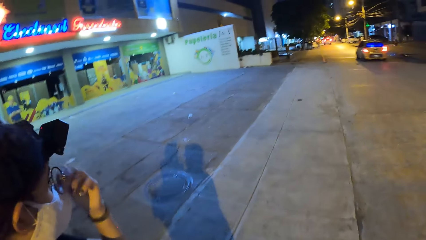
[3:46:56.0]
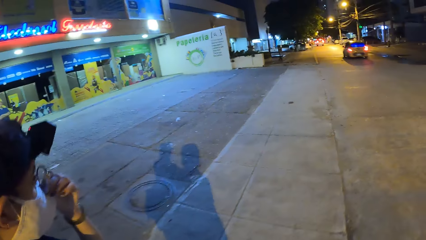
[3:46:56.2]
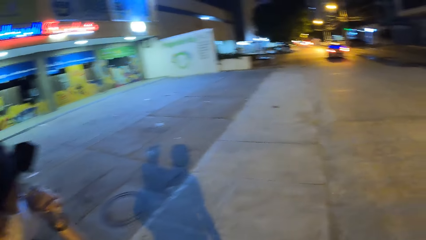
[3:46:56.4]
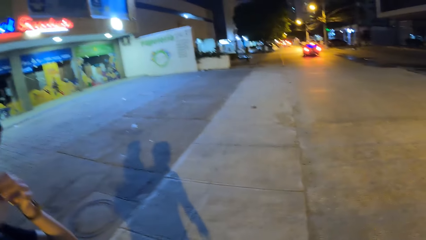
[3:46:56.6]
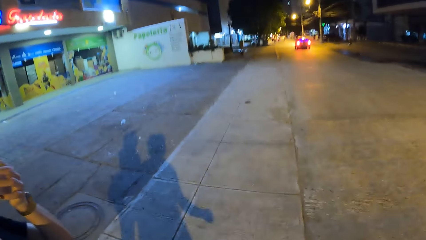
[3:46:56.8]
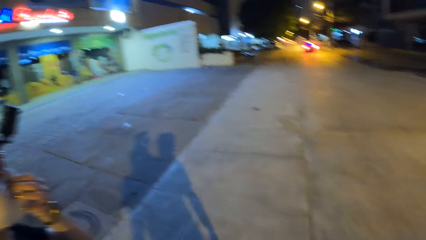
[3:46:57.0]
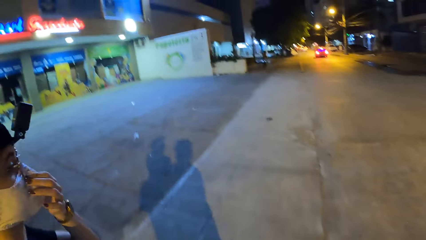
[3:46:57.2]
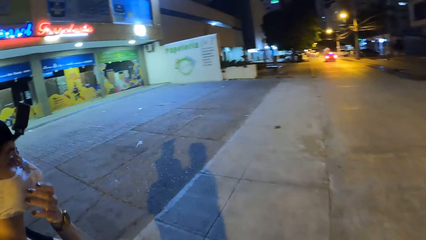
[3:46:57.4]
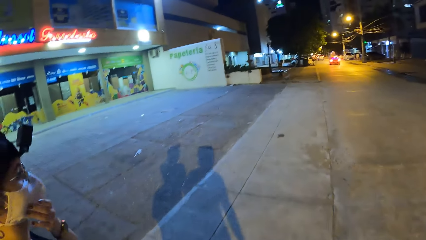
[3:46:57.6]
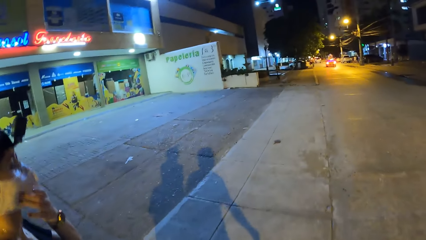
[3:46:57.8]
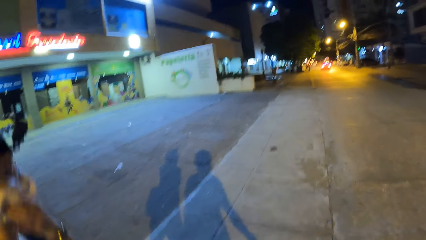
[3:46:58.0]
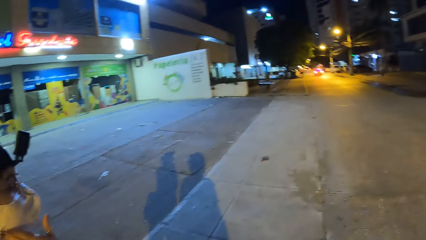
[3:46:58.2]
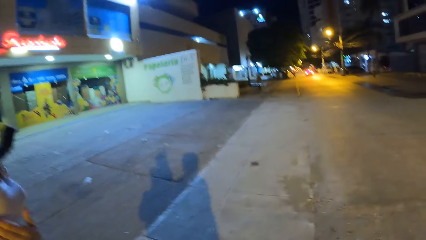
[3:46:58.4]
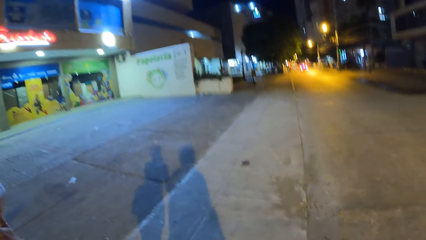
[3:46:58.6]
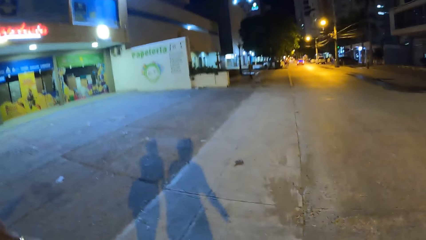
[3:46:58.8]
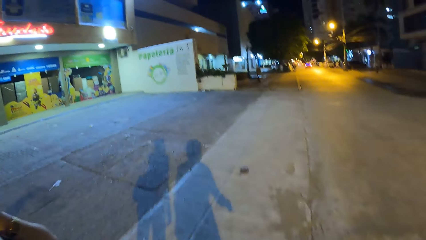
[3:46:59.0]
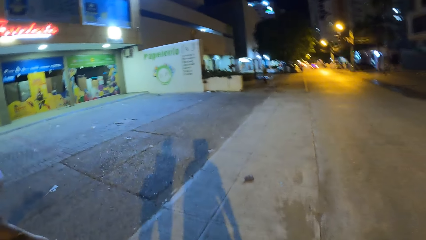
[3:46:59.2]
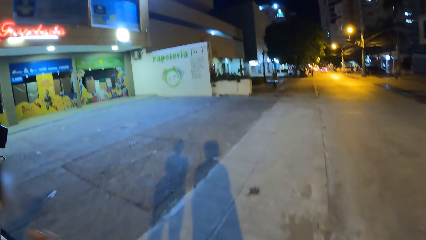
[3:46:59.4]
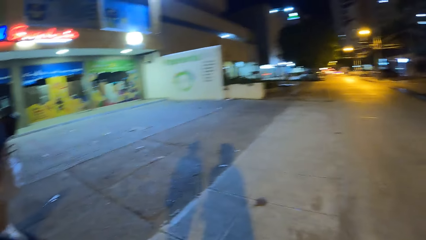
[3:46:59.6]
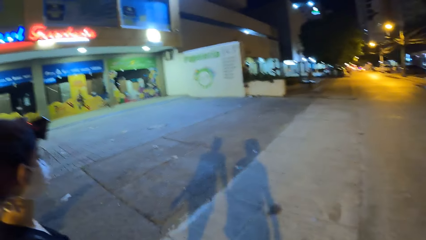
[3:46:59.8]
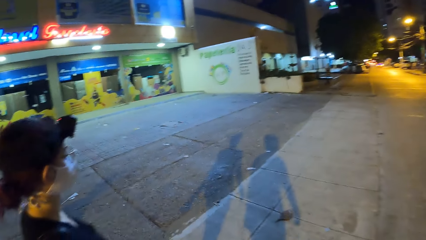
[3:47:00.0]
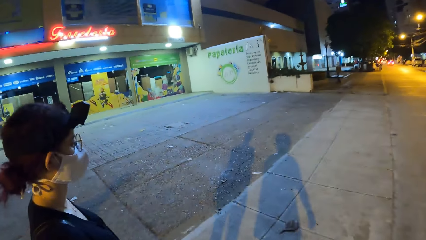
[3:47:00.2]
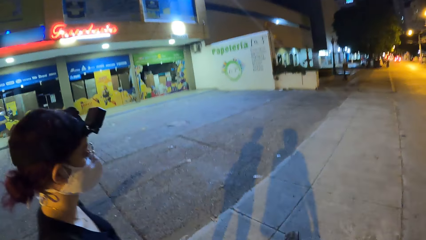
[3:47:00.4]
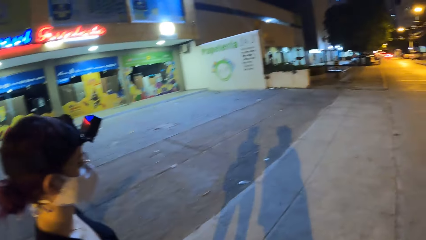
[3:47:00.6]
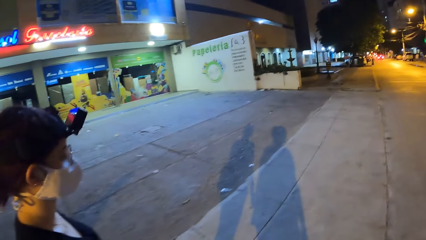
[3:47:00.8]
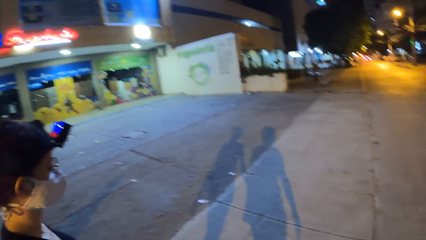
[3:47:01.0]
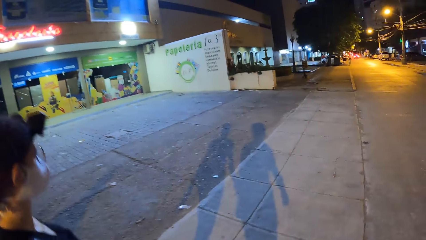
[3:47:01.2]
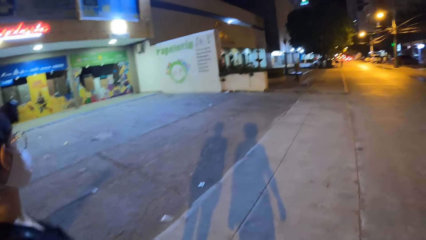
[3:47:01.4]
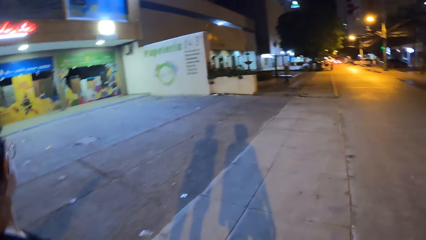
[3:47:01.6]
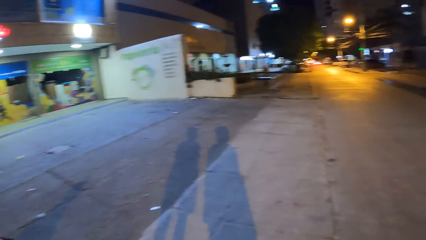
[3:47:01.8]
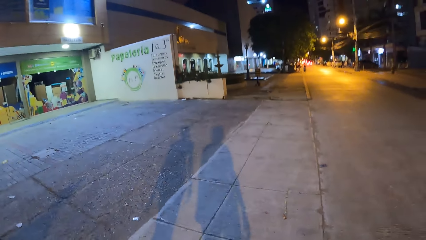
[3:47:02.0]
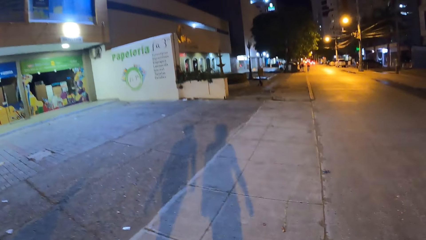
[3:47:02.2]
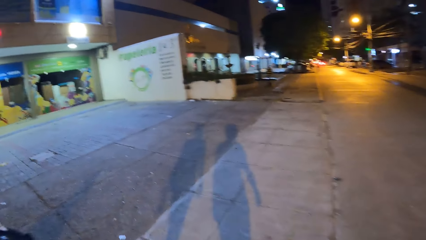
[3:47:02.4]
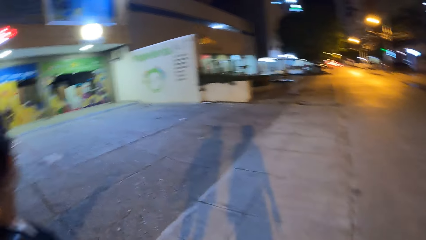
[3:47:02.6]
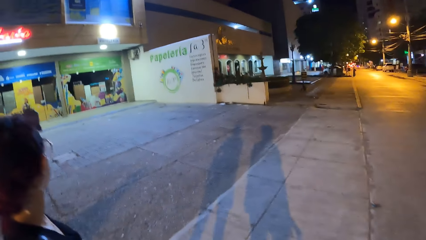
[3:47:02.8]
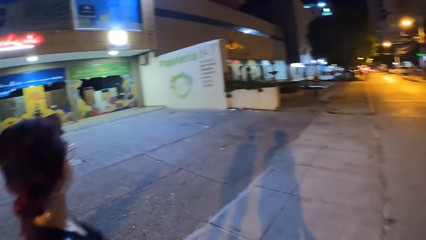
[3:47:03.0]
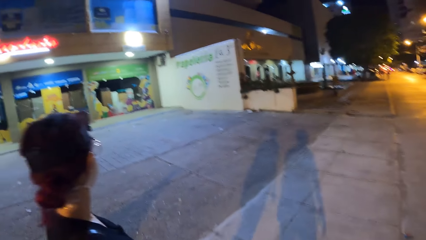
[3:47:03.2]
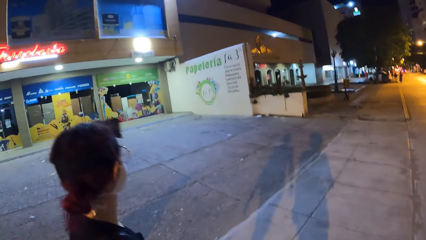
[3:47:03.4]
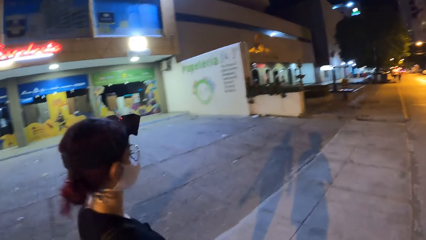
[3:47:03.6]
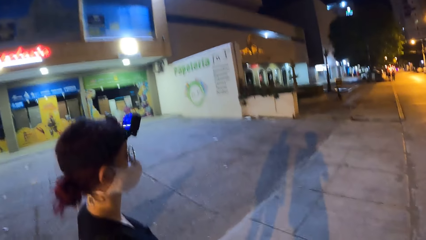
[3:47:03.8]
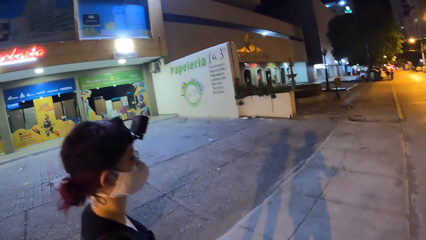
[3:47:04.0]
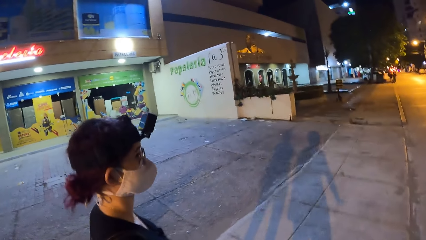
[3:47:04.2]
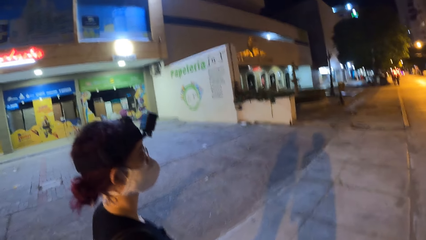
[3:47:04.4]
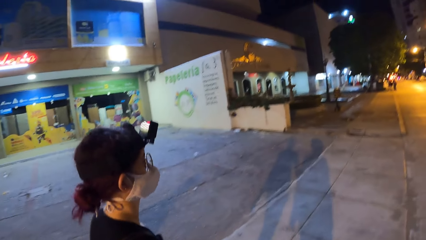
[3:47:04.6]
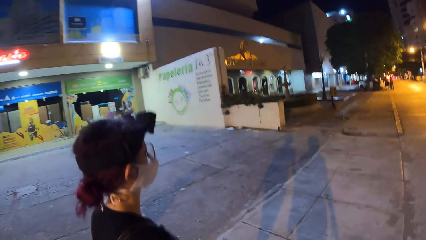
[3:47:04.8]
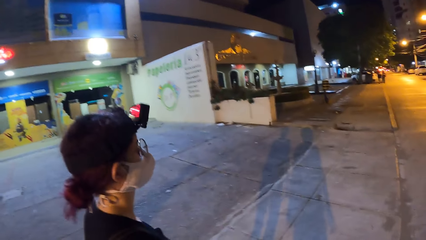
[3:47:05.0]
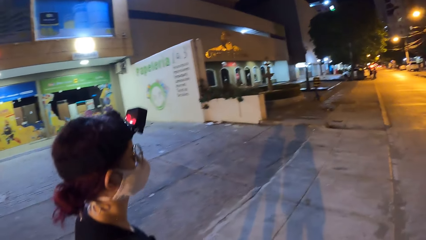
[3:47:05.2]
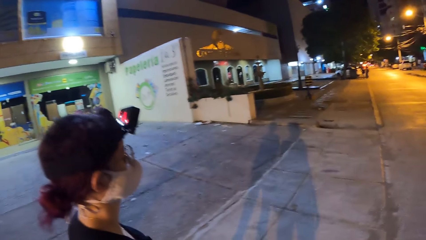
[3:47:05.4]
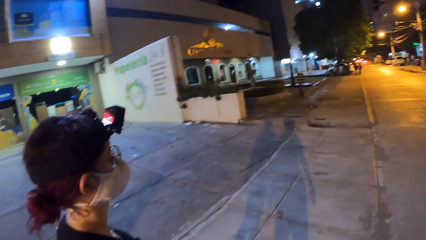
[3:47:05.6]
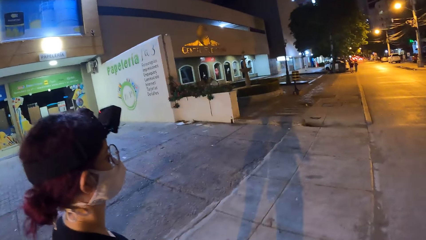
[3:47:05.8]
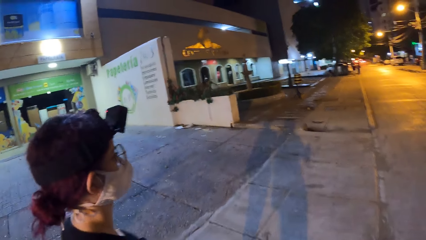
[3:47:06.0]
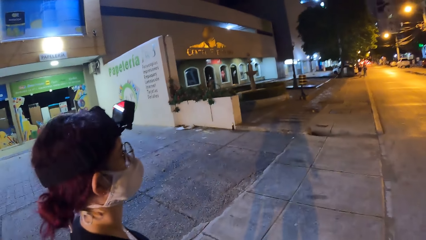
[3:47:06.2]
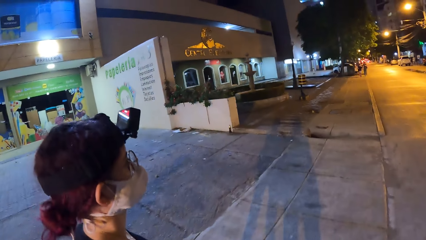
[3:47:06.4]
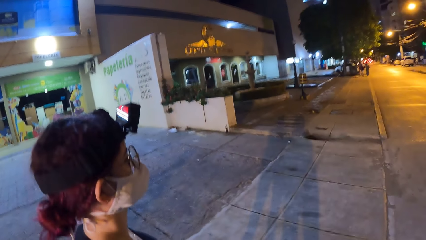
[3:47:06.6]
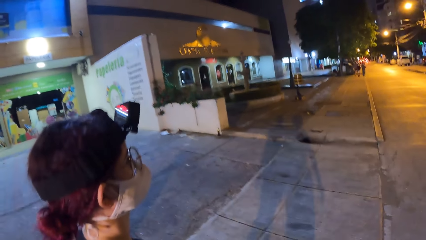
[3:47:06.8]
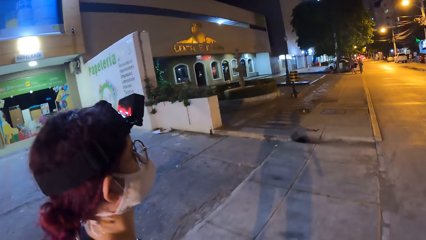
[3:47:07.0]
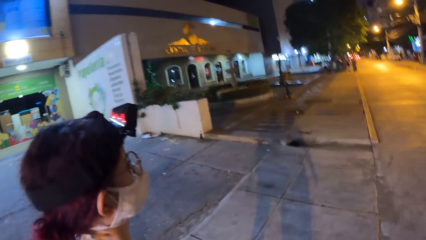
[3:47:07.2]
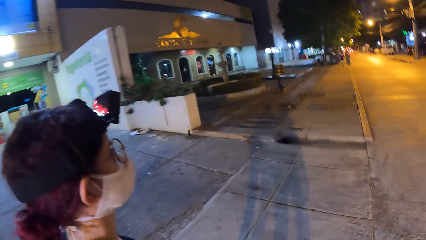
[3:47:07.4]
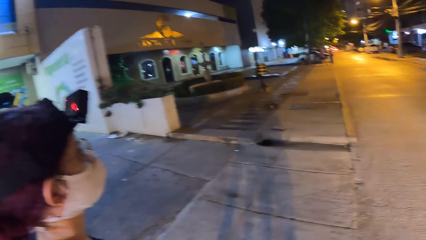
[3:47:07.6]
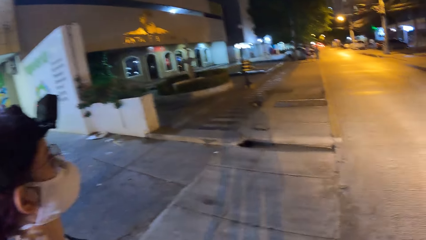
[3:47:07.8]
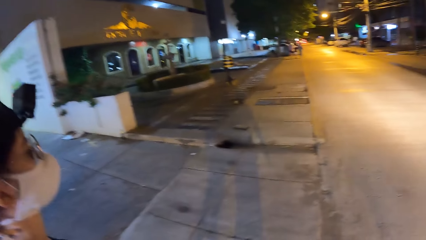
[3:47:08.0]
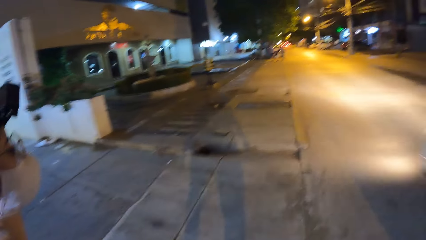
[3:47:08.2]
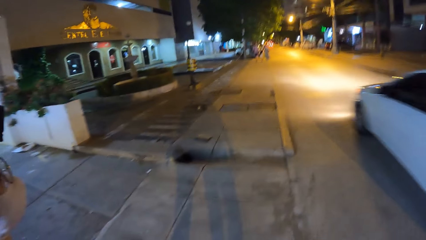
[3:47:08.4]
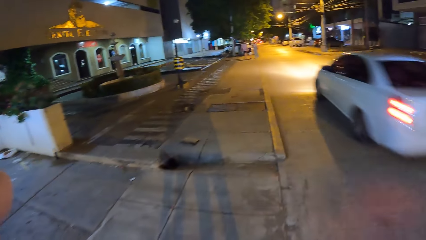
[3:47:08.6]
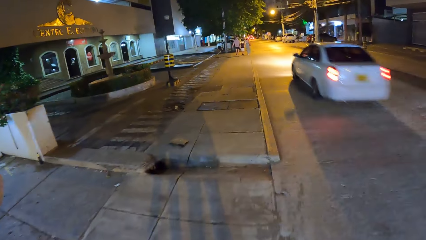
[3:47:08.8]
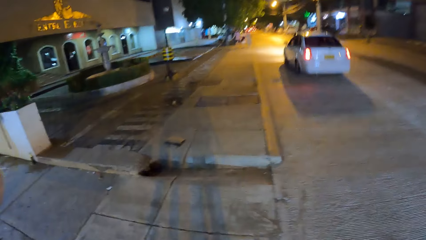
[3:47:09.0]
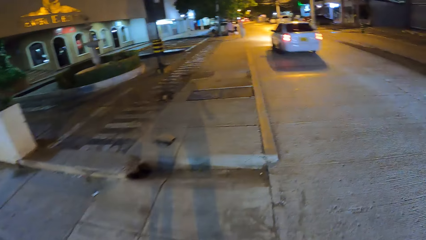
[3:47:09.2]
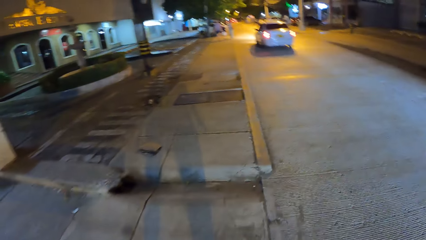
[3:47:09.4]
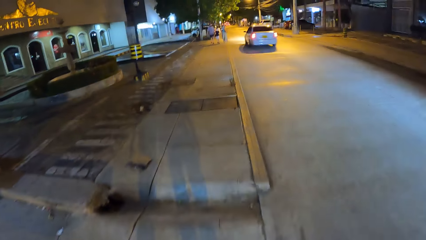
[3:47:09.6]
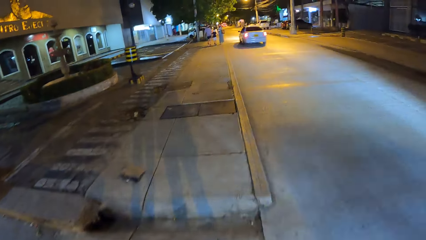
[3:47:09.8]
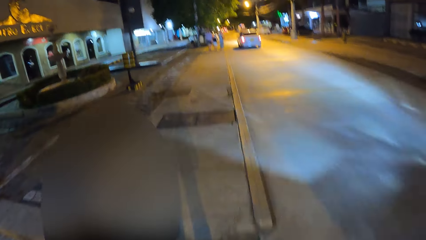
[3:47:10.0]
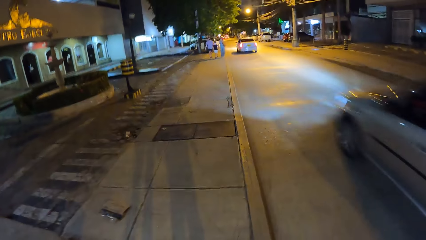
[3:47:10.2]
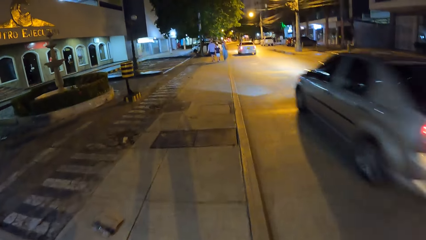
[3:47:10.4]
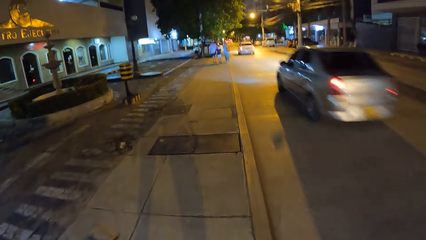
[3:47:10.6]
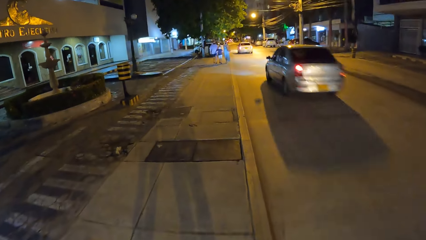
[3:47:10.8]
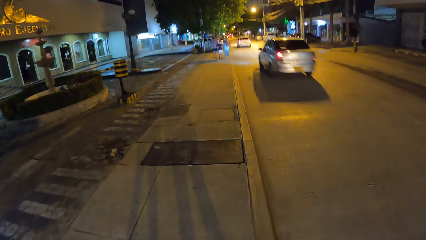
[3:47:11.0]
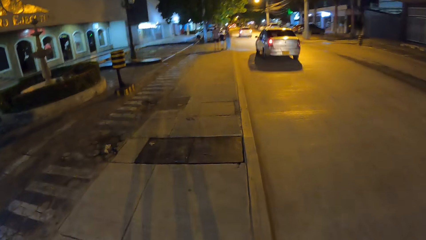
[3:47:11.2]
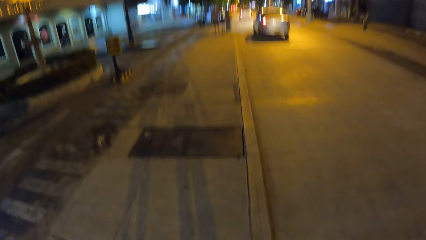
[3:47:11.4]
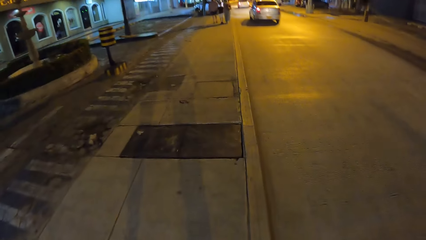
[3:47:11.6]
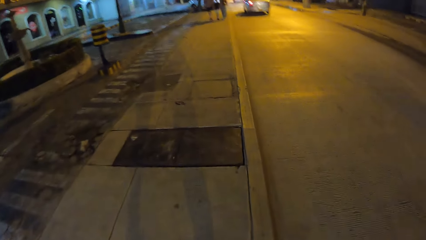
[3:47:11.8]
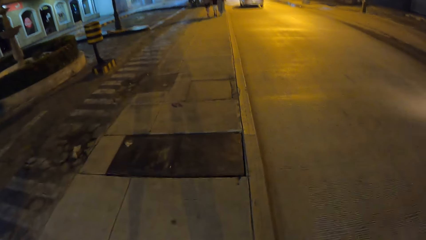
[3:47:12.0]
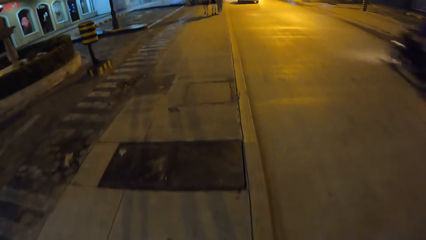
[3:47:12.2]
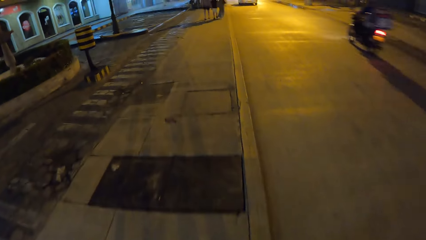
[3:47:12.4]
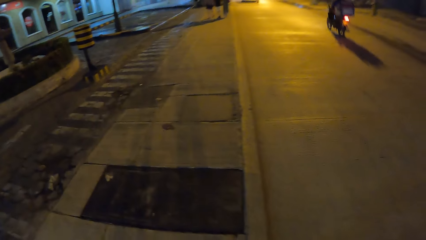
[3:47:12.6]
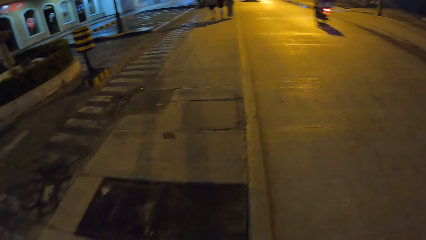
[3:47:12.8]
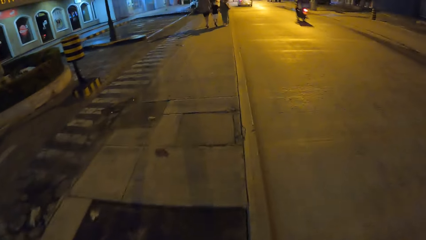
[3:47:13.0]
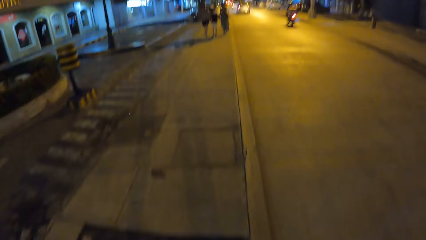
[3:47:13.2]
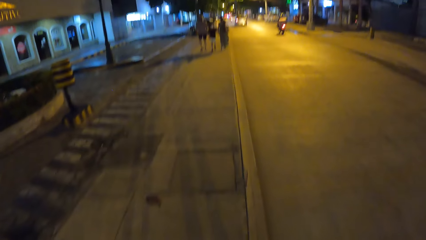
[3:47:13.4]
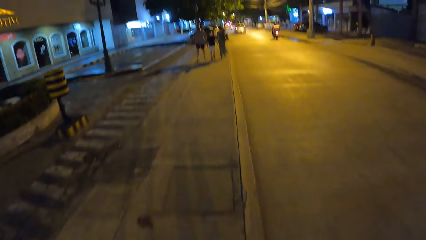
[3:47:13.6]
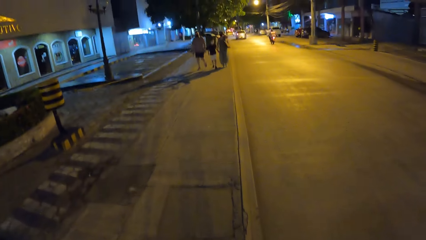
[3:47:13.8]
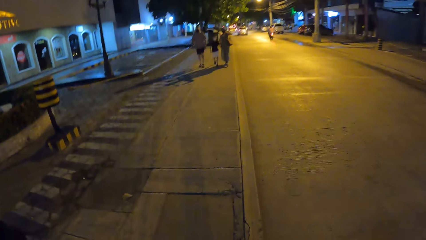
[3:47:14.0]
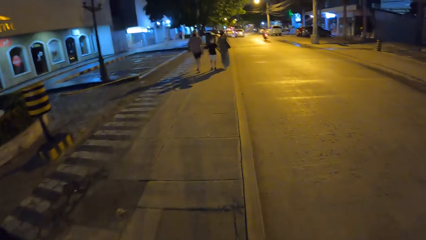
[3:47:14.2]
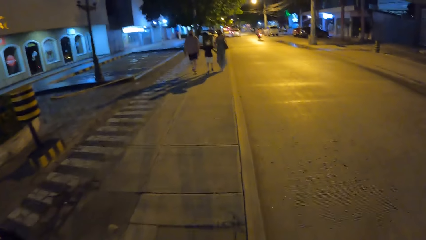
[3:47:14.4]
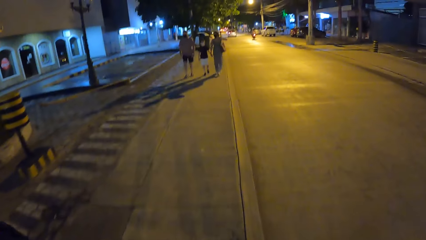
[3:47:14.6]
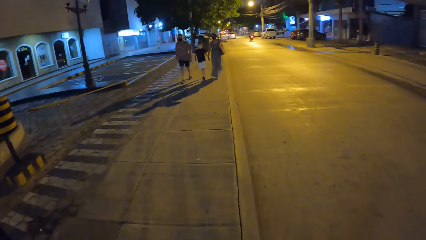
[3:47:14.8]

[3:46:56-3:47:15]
A woman adjusts a face mask. The camera wearer looks at the woman. They walk on a pavement. They look at the woman. They walk on the pavement. They look at the woman. A car drives past them. A car drives past them again. The camera wearer walks on the pavement. A motorcycle drives past them.
